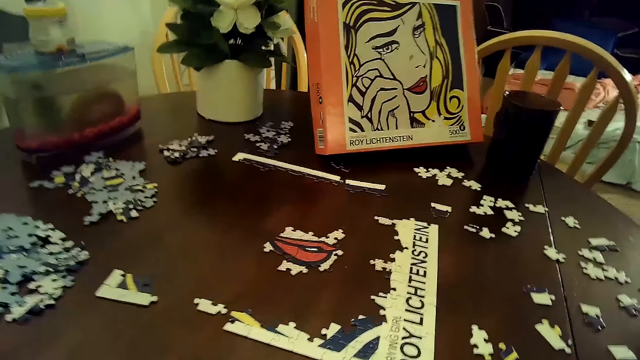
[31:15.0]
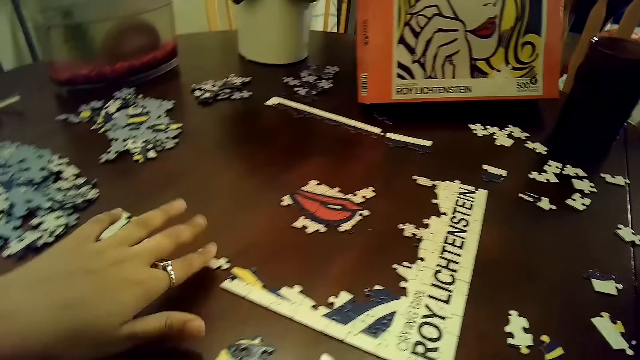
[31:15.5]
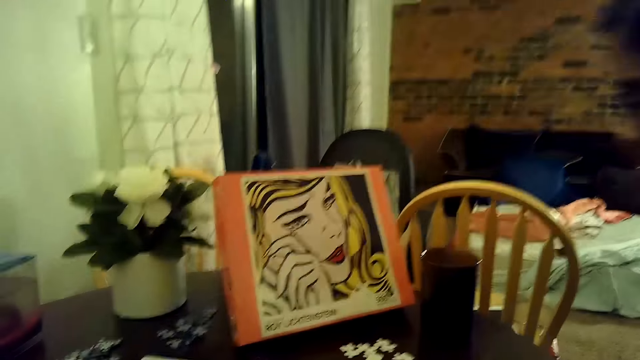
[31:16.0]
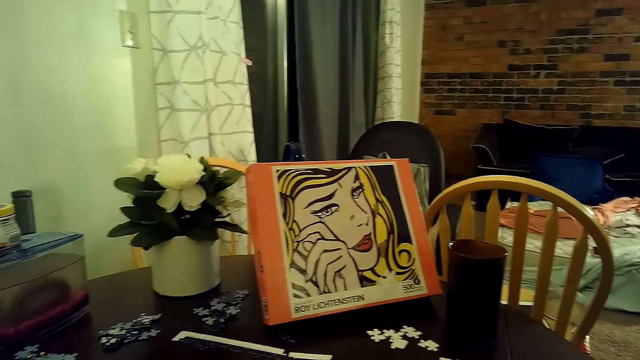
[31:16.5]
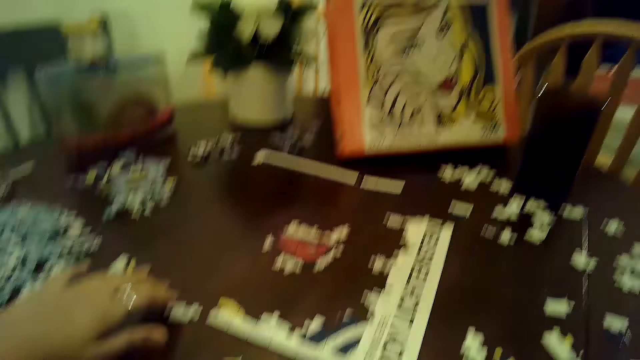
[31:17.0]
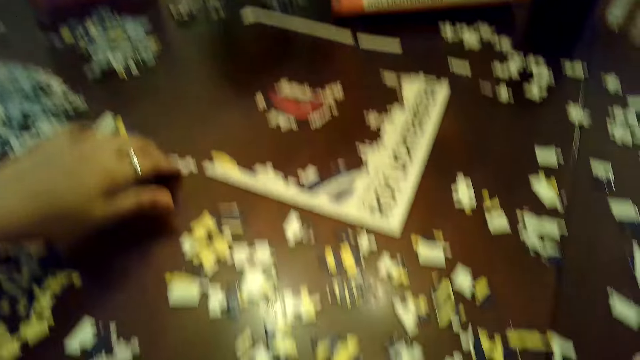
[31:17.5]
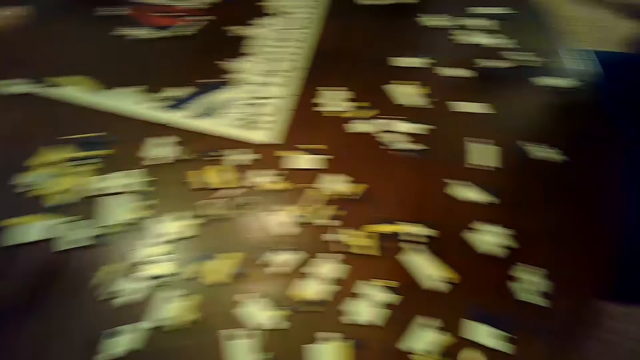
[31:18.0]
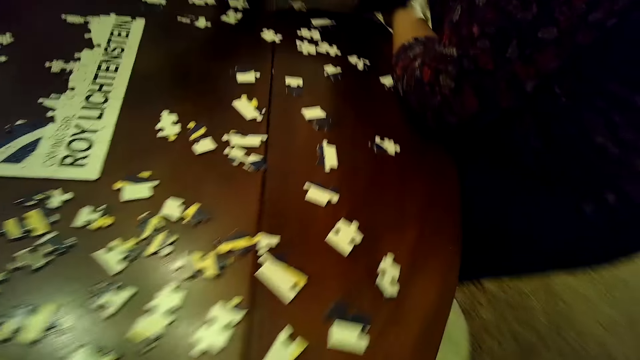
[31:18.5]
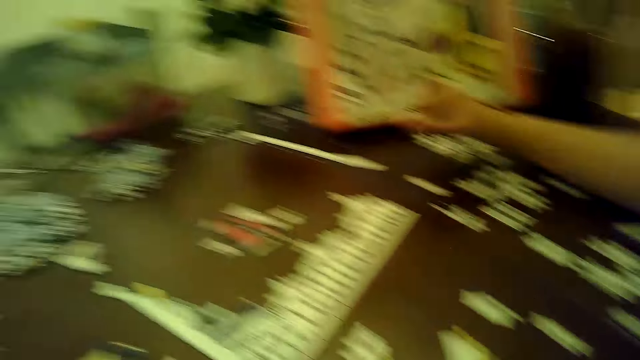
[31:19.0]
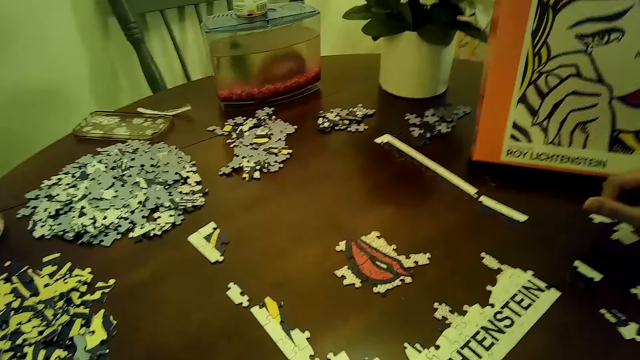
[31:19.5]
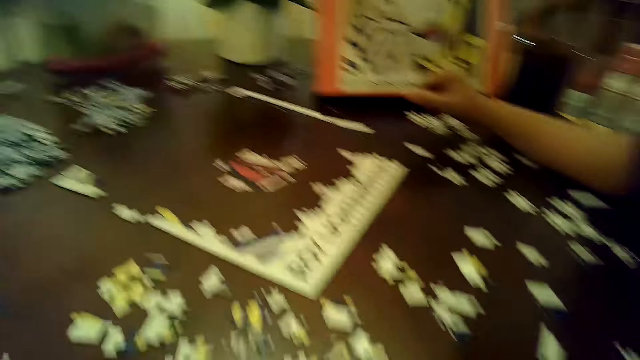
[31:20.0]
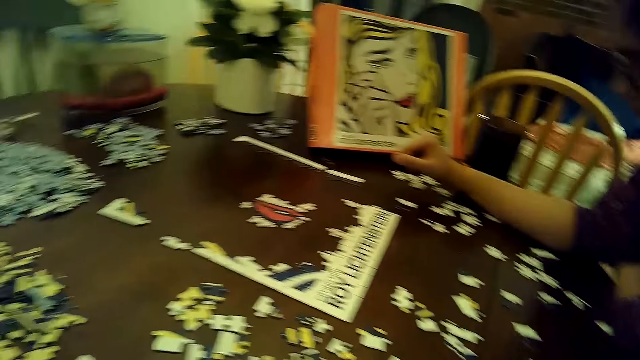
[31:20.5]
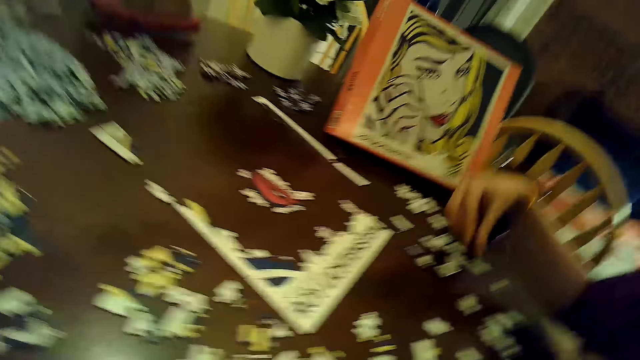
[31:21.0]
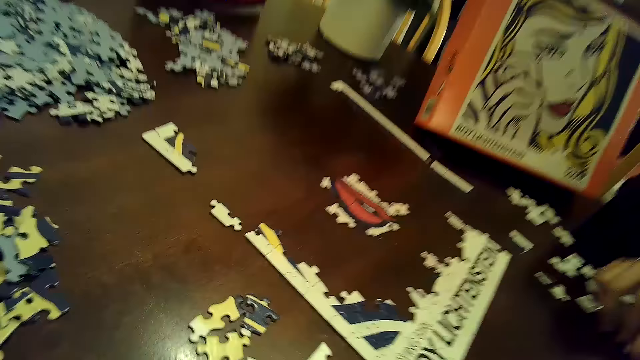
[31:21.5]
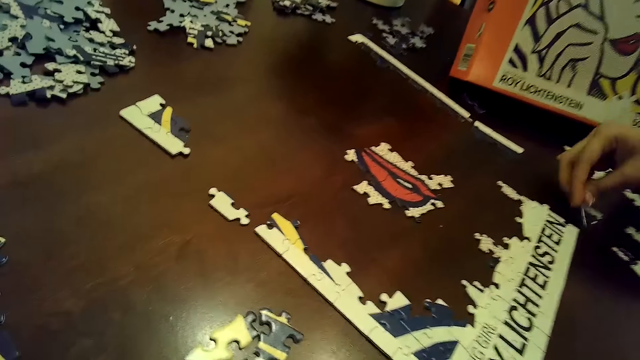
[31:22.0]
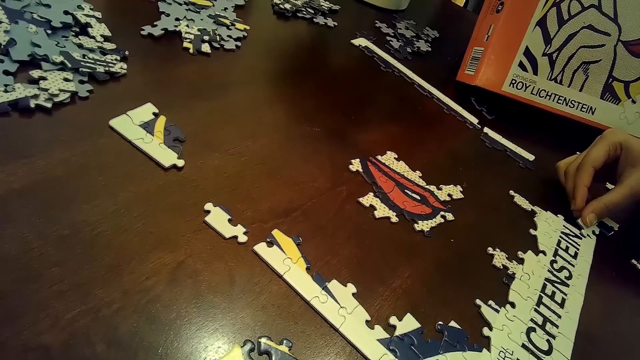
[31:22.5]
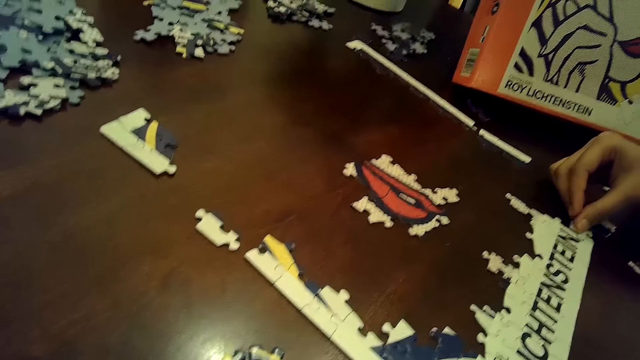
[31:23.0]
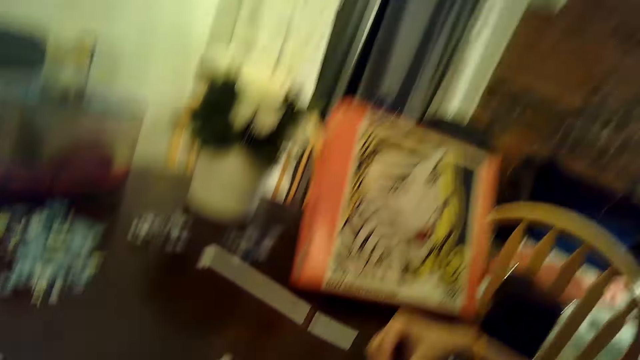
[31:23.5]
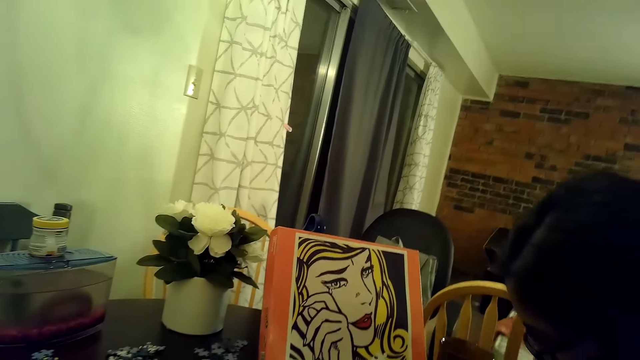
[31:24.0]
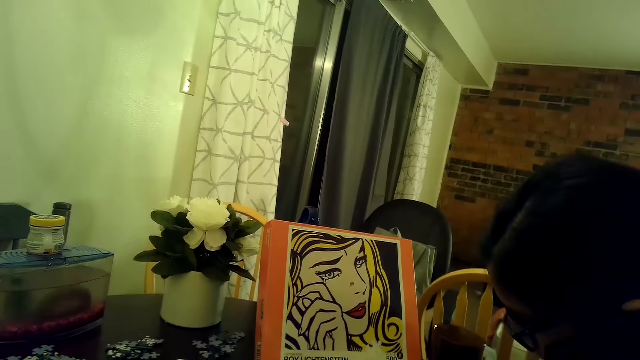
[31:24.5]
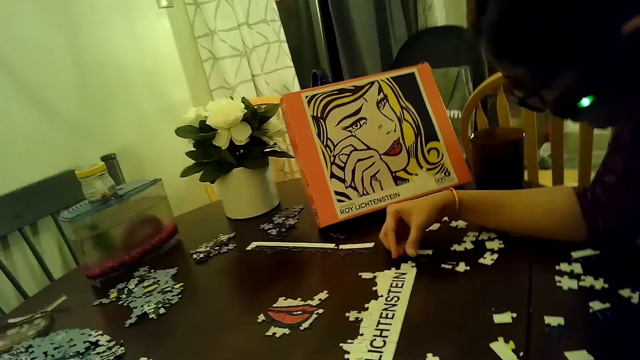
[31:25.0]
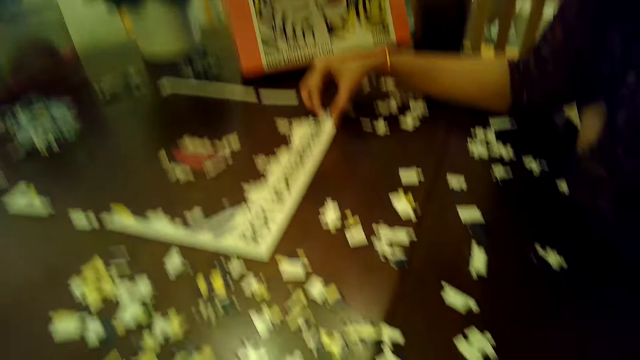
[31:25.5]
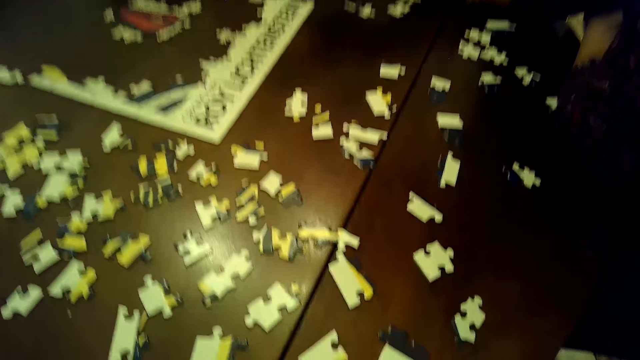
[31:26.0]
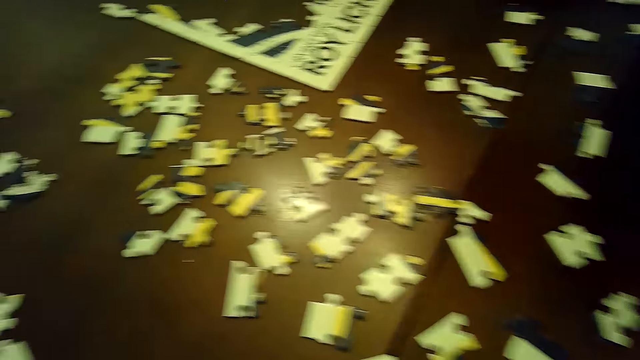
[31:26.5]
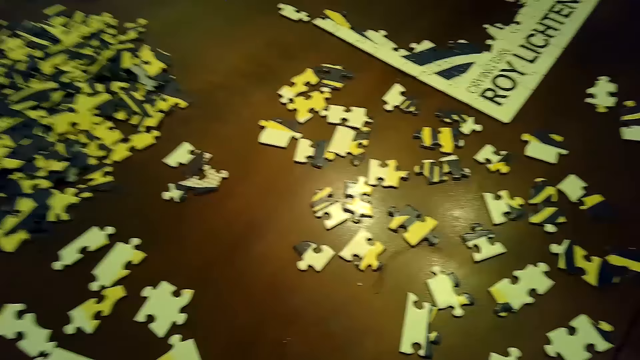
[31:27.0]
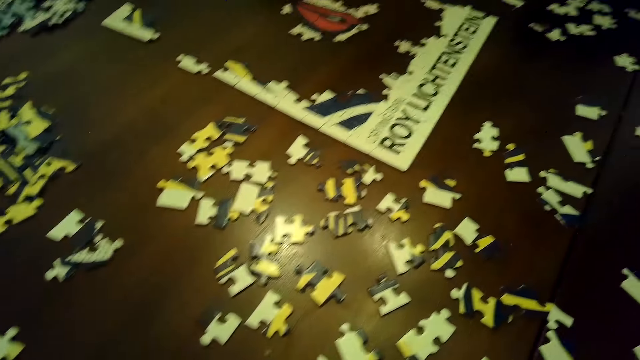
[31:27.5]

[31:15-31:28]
The camera wearer looks at the puzzles. She touches a puzzle piece on the table with her left hand. A woman picks up a puzzle piece from the table with her right hand. She inserts the puzzle piece into the tile on the table with her right hand. She removes the puzzle piece from the tile on the table with her right hand.

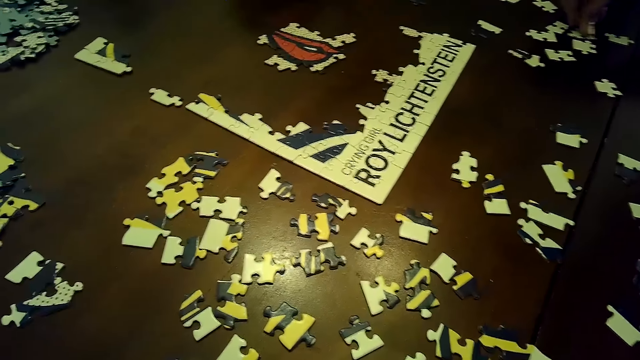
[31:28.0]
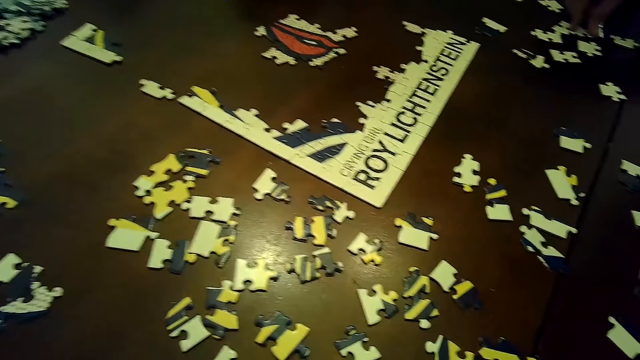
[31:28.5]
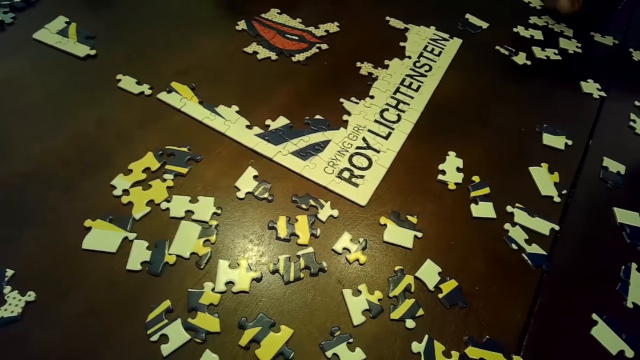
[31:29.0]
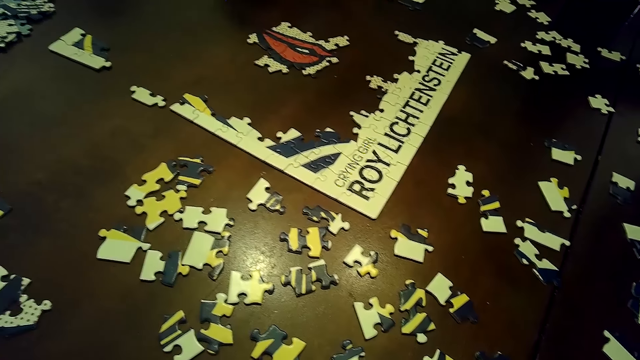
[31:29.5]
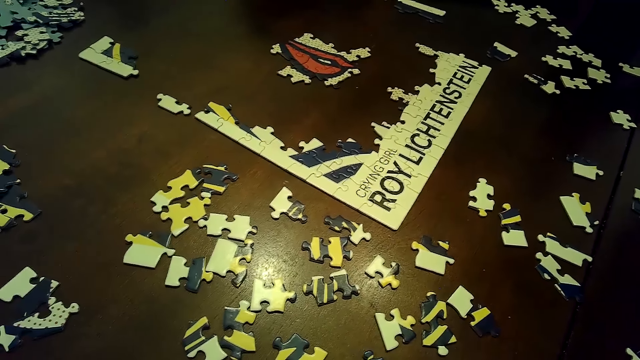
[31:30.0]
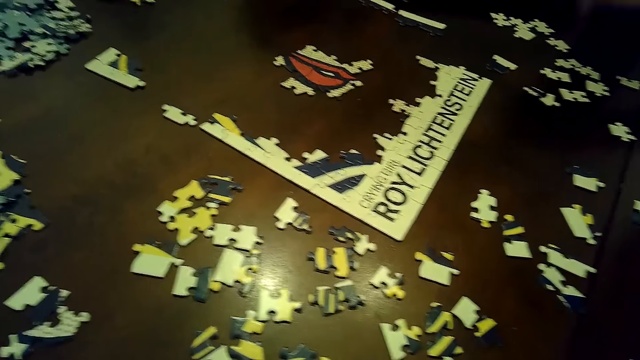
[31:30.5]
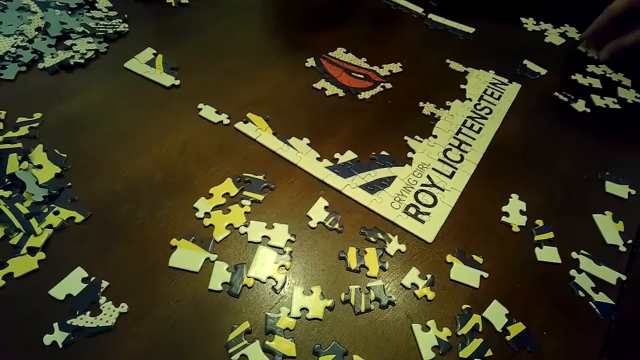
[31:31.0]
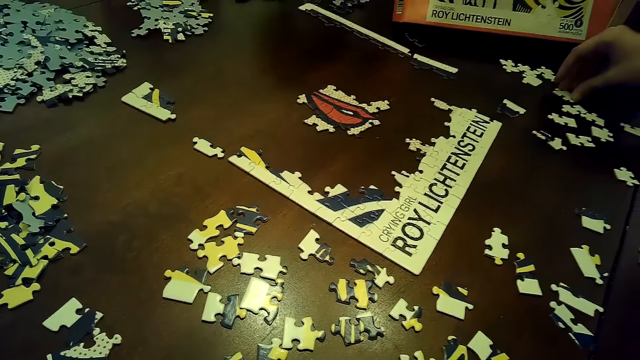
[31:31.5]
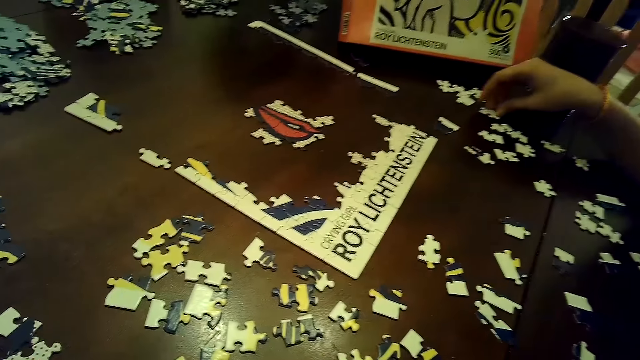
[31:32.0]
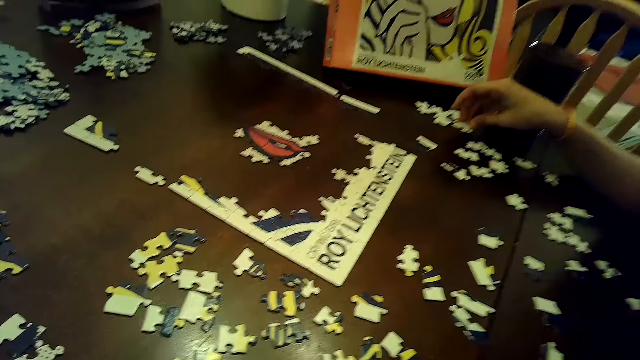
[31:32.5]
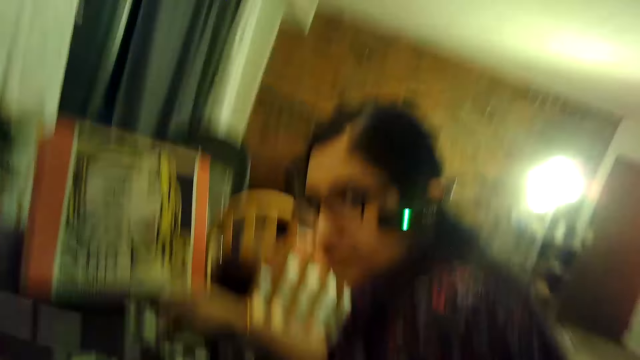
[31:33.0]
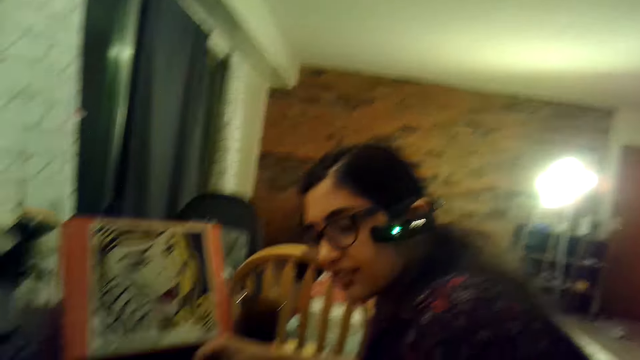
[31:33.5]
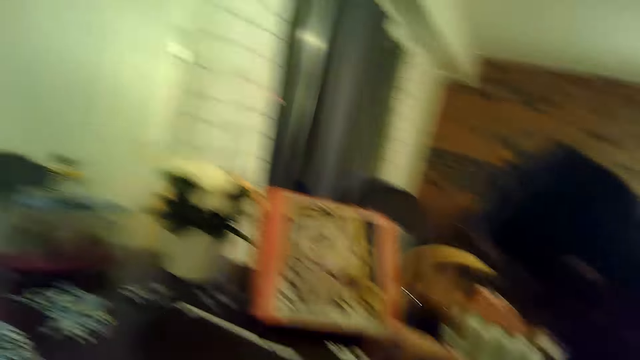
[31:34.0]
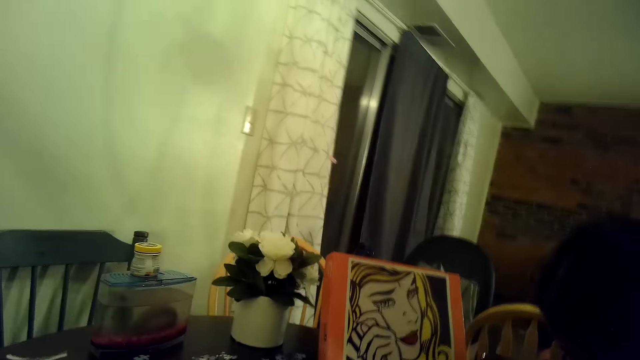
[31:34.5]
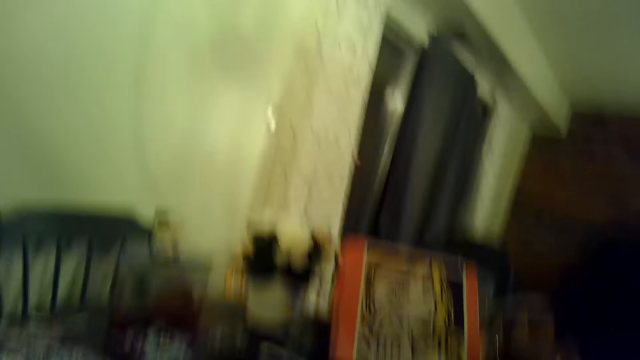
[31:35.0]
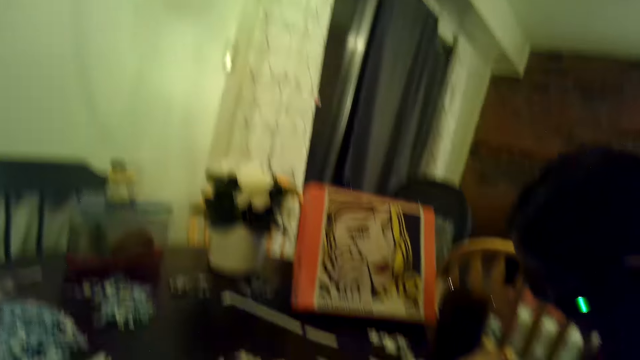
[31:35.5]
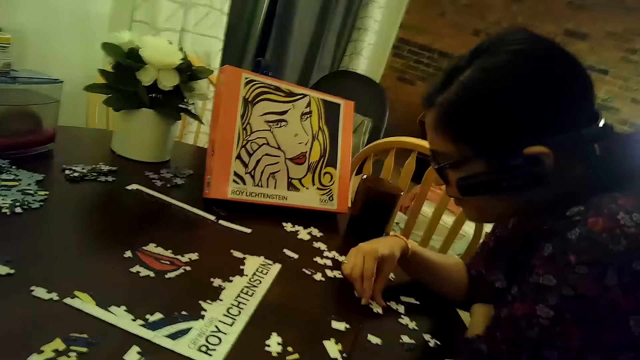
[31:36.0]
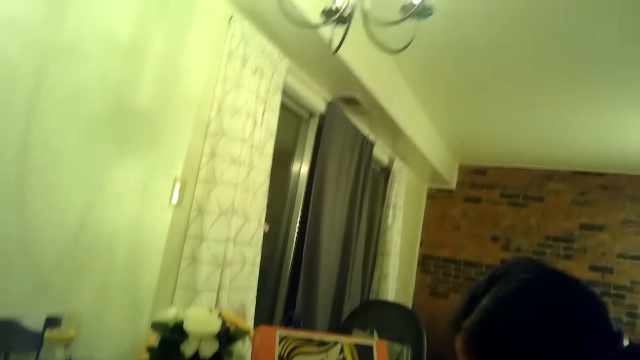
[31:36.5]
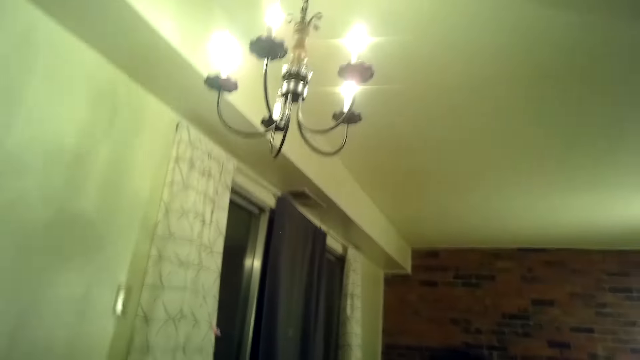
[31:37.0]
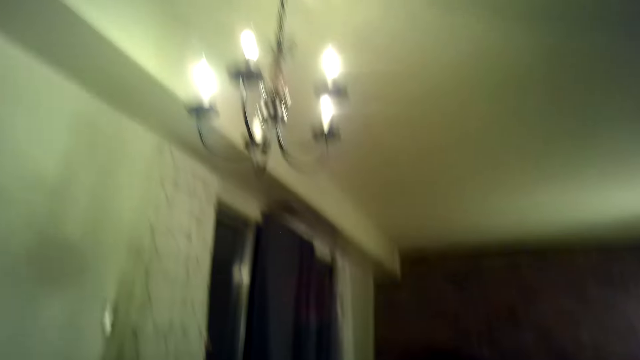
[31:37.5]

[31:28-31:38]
A woman moves a puzzle piece on the table with her right hand. She moves a puzzle piece again. The camera wearer looks around.
